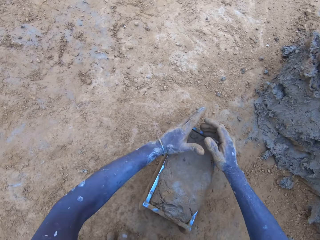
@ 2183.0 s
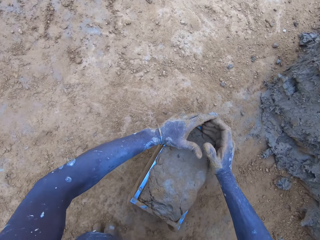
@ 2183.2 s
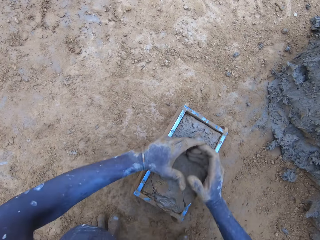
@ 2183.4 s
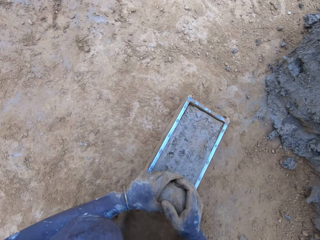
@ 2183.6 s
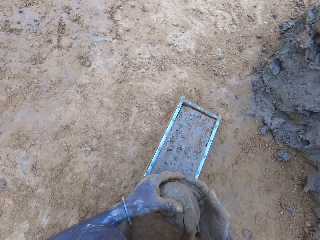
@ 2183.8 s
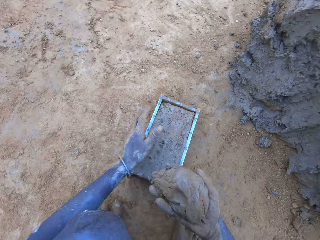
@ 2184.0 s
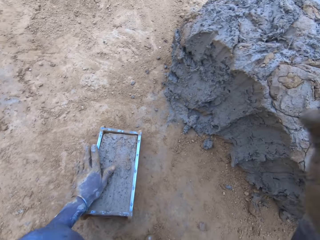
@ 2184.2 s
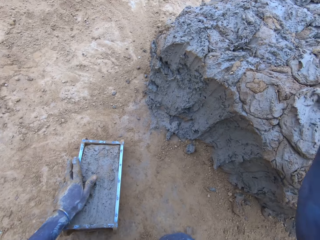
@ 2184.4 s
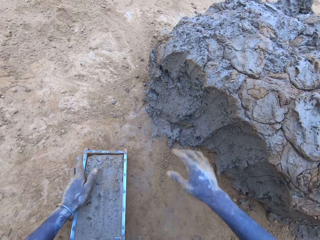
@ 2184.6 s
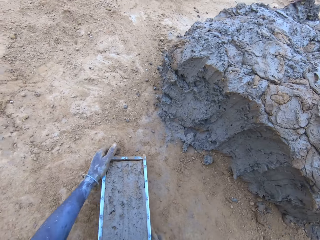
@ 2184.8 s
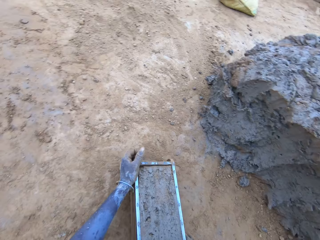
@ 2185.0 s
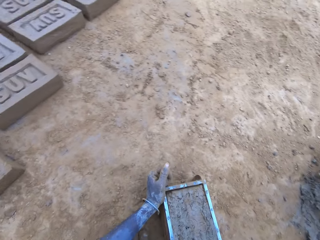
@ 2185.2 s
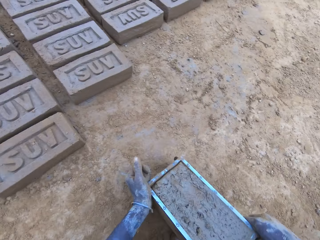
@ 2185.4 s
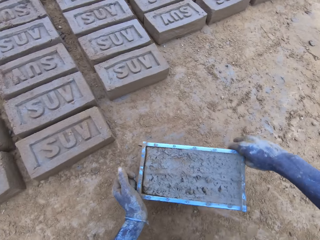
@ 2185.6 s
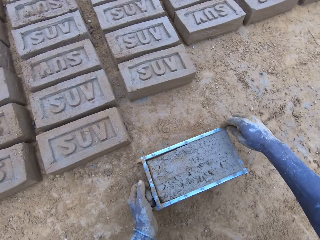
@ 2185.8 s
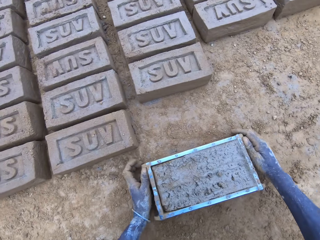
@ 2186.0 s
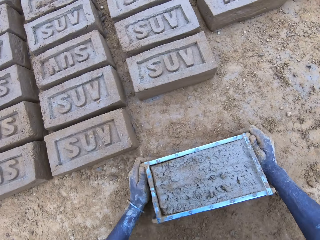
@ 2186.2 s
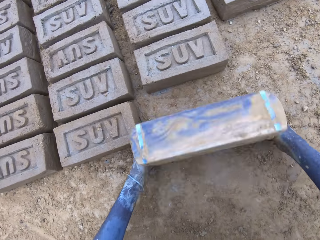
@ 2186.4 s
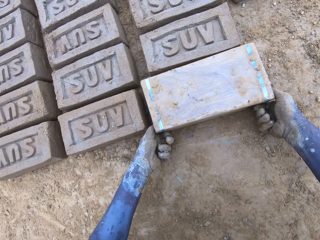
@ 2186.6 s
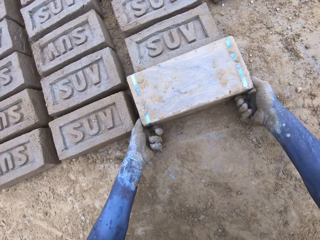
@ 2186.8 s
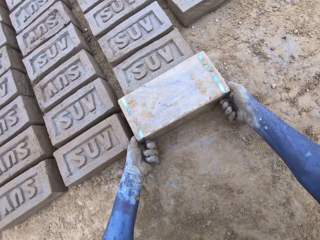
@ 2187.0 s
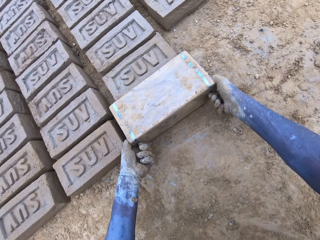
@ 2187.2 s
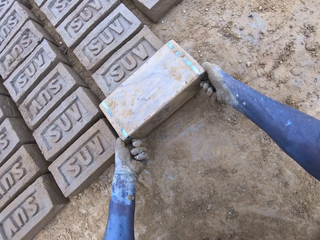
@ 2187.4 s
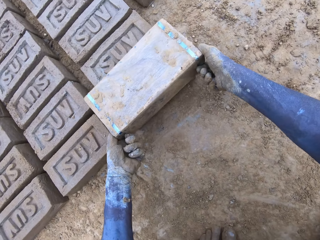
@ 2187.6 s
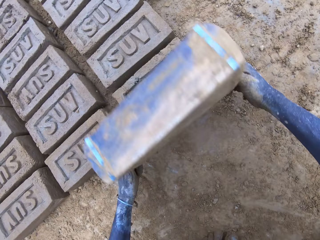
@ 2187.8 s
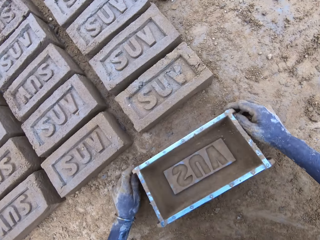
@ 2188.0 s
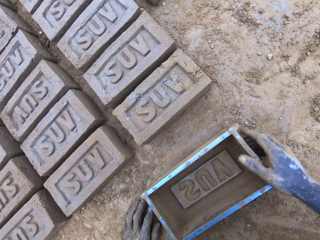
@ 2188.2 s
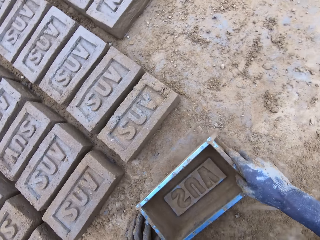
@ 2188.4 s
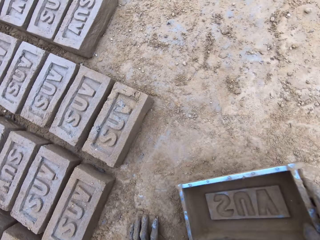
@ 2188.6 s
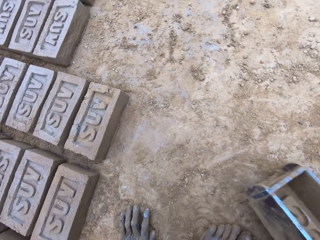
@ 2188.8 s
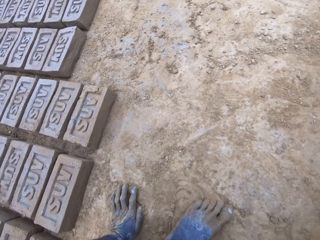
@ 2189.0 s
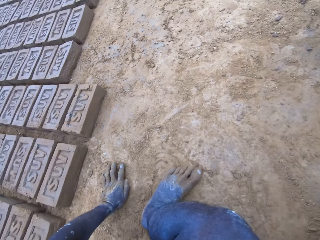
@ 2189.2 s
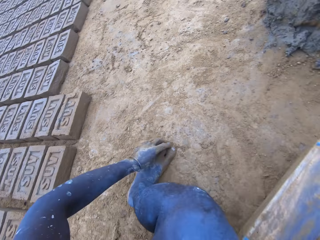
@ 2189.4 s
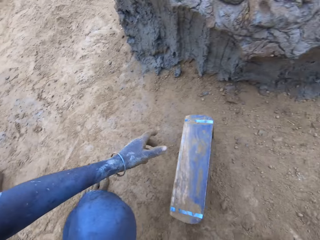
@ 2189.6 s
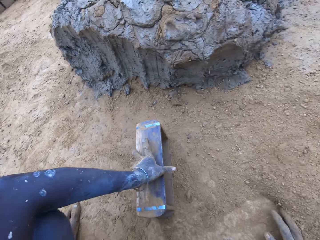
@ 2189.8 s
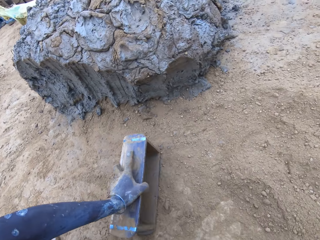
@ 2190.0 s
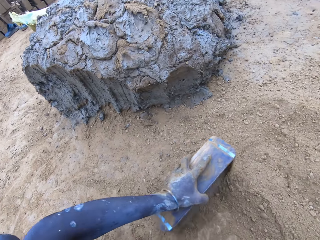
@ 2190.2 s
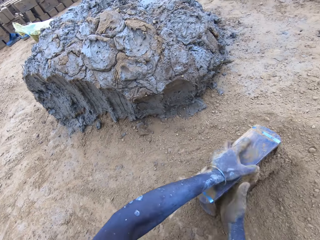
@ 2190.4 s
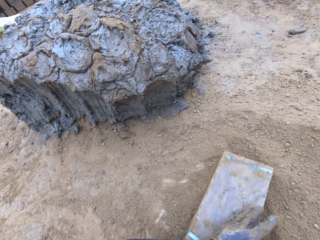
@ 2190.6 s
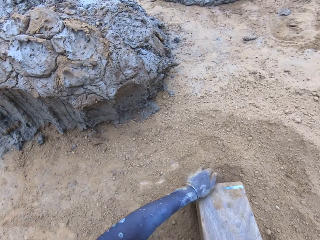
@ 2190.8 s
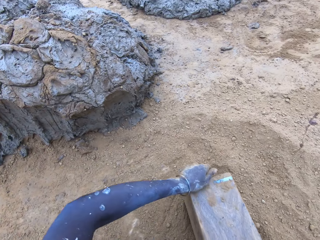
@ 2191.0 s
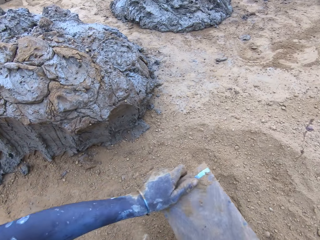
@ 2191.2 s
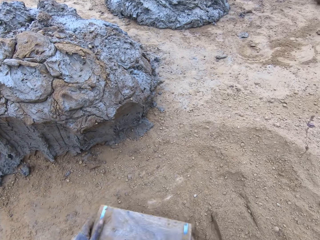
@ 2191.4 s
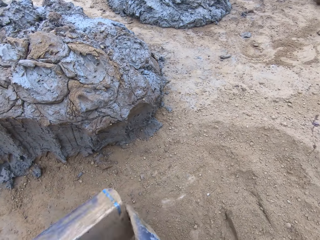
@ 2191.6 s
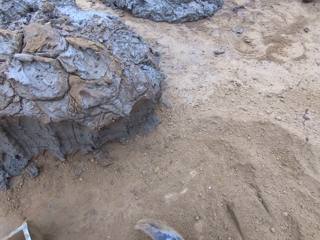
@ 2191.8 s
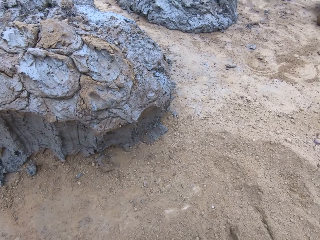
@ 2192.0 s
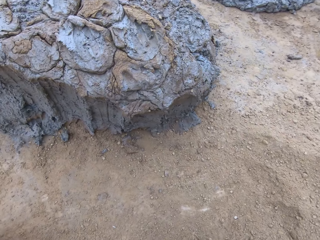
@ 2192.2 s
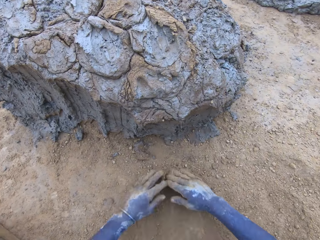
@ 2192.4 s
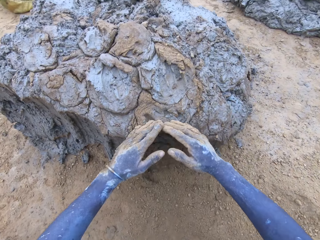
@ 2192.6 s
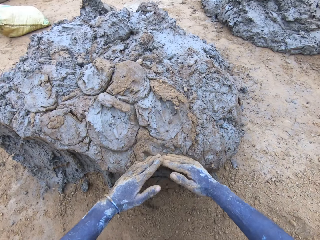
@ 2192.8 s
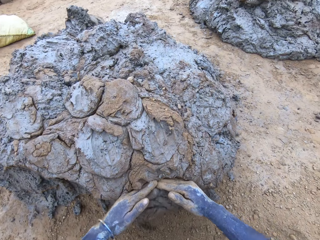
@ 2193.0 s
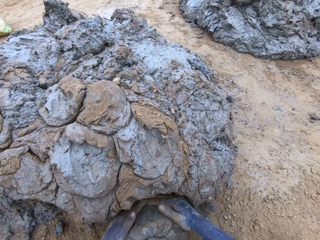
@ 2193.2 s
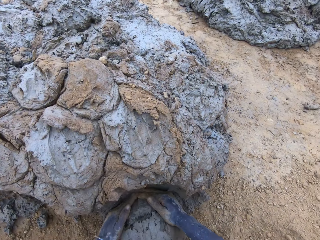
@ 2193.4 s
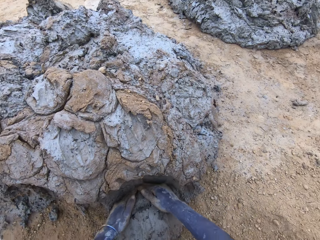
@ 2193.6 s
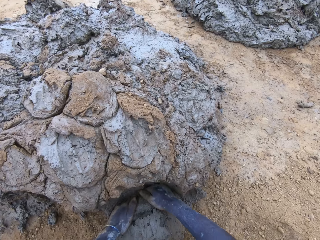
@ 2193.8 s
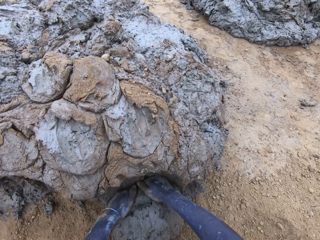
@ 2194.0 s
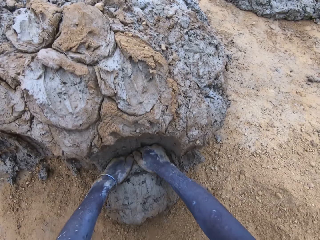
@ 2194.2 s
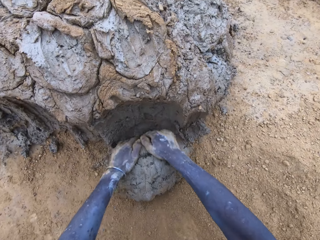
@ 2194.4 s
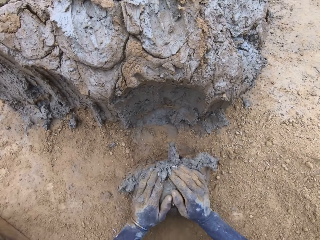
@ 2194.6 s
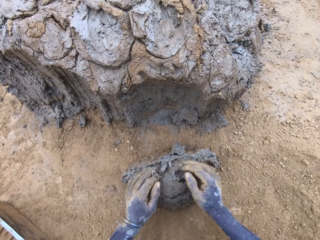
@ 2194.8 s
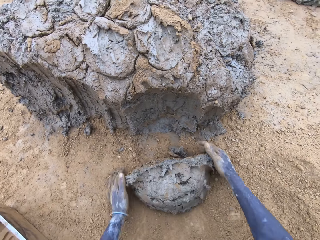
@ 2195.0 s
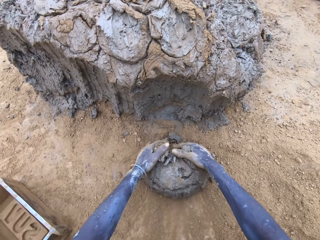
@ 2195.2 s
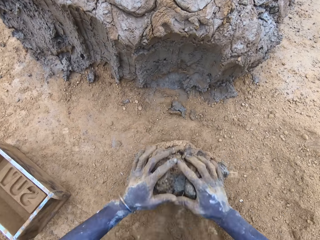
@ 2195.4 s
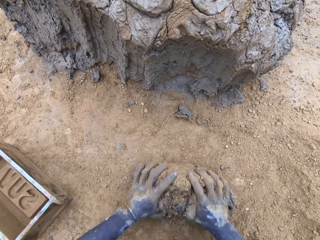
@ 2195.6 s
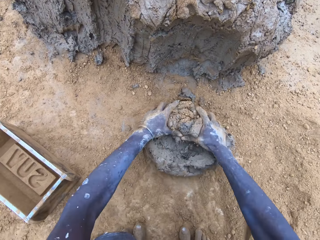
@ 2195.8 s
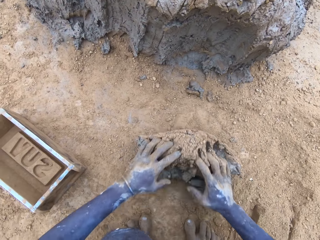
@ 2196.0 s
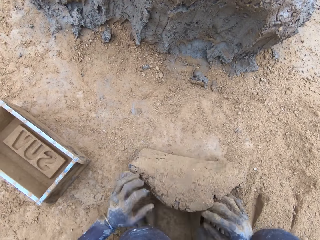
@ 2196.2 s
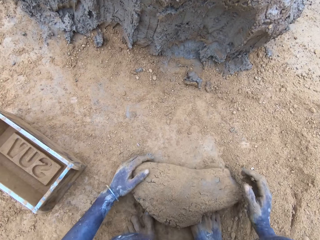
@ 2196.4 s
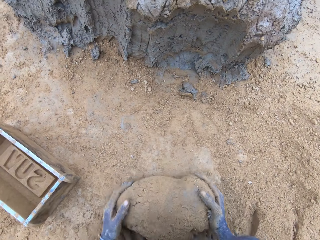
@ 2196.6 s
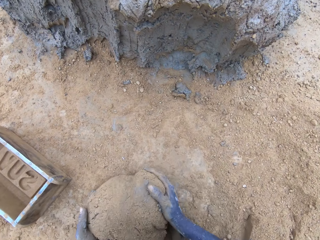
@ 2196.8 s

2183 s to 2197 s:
The camera wearer scoops the excess mud on the brickmould. They throw the mud on the pile of mud. They pour the mud in the brickmould on the ground. They put soil in the brickmould. They pour the soil from the brickmould. They scoop mud.

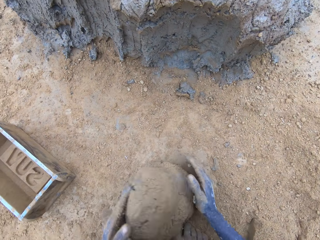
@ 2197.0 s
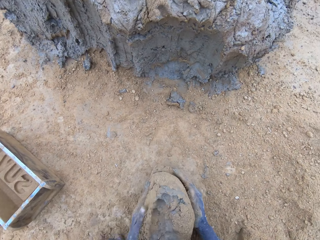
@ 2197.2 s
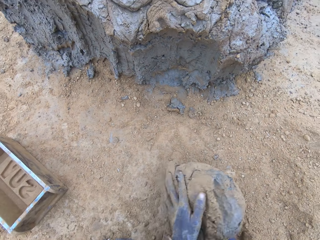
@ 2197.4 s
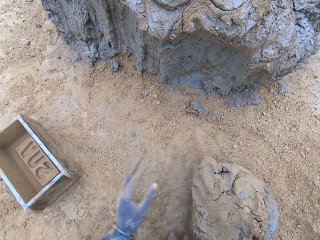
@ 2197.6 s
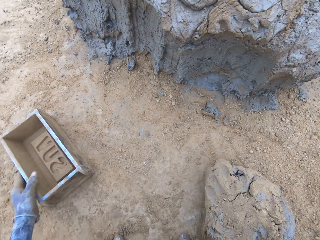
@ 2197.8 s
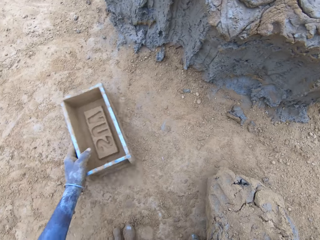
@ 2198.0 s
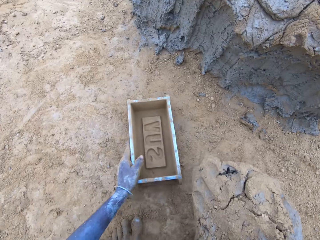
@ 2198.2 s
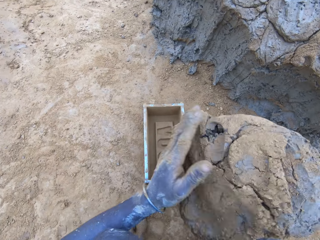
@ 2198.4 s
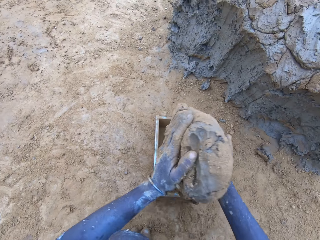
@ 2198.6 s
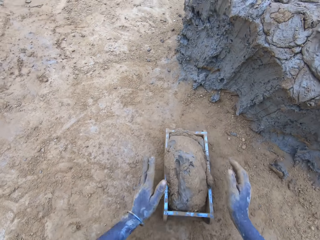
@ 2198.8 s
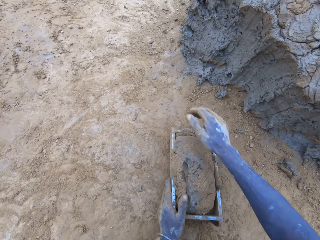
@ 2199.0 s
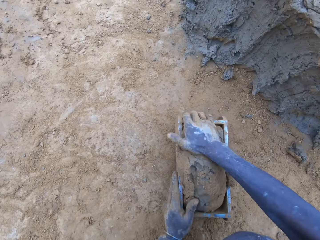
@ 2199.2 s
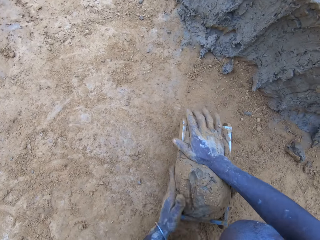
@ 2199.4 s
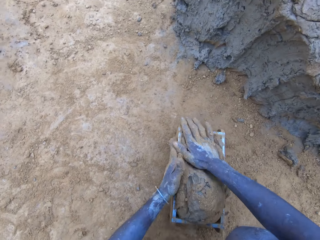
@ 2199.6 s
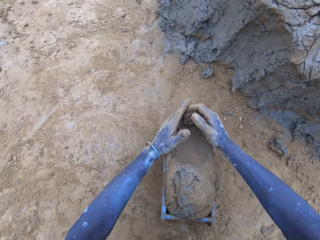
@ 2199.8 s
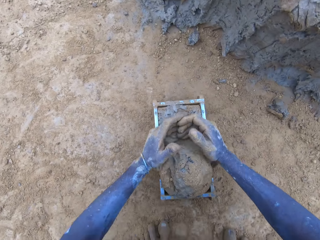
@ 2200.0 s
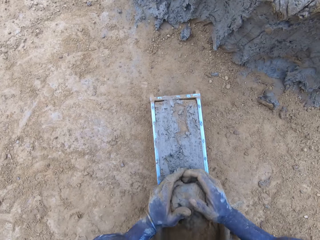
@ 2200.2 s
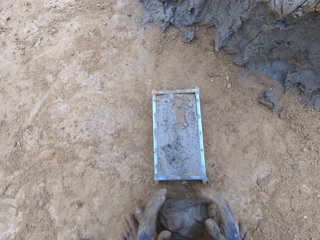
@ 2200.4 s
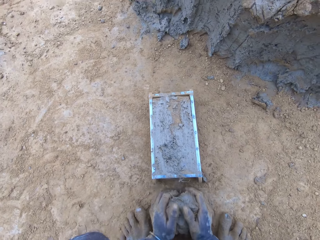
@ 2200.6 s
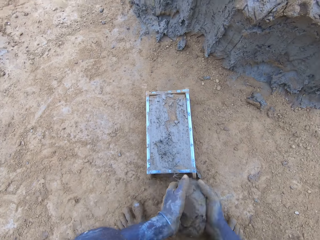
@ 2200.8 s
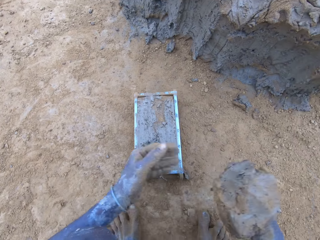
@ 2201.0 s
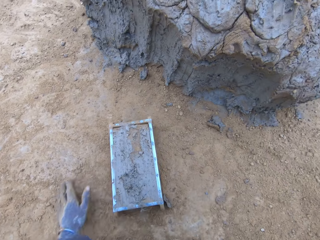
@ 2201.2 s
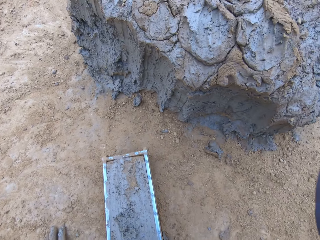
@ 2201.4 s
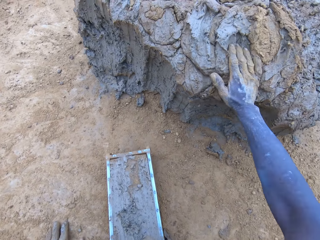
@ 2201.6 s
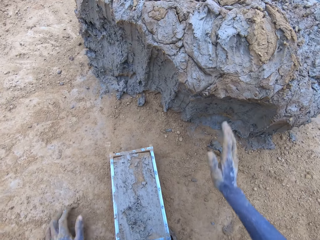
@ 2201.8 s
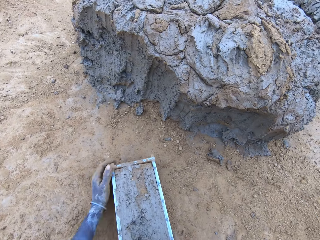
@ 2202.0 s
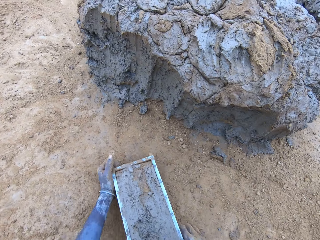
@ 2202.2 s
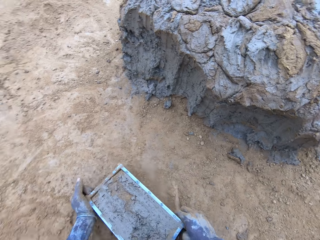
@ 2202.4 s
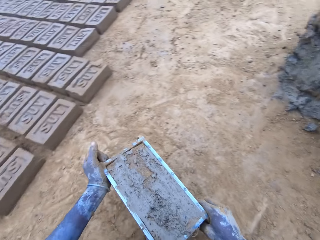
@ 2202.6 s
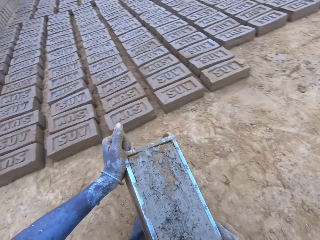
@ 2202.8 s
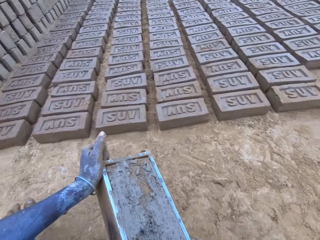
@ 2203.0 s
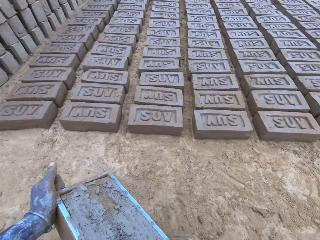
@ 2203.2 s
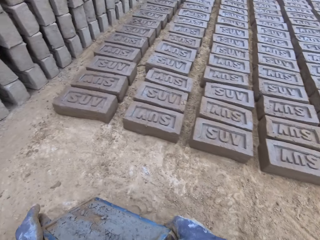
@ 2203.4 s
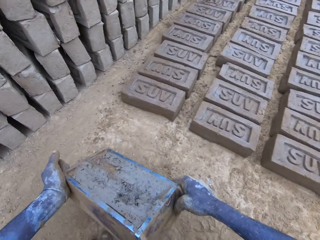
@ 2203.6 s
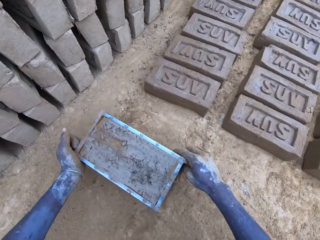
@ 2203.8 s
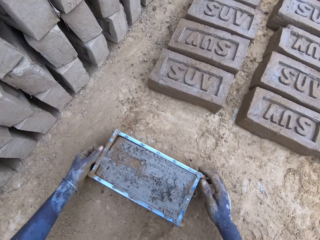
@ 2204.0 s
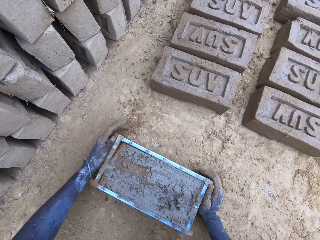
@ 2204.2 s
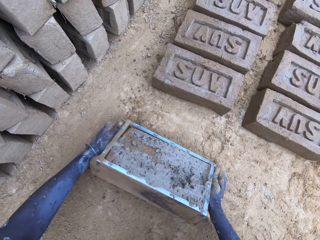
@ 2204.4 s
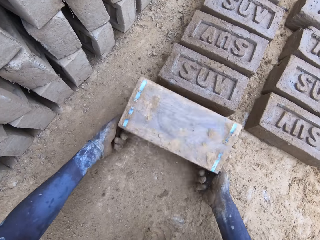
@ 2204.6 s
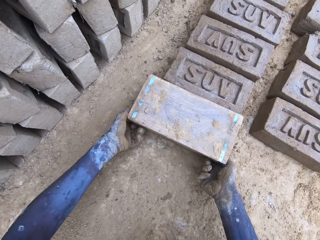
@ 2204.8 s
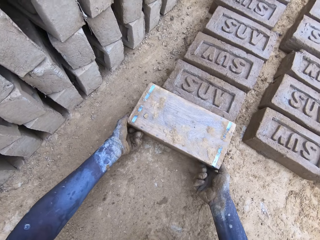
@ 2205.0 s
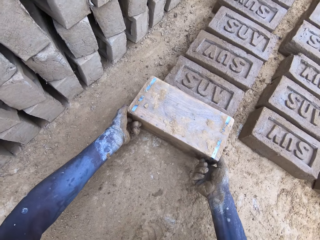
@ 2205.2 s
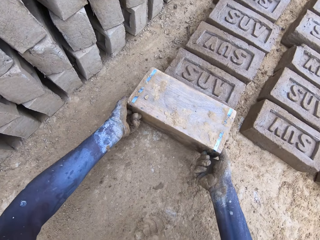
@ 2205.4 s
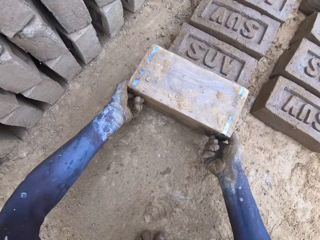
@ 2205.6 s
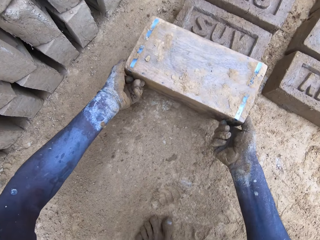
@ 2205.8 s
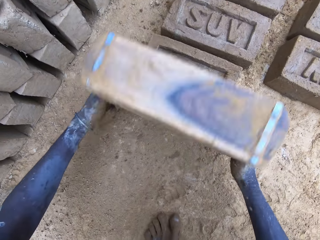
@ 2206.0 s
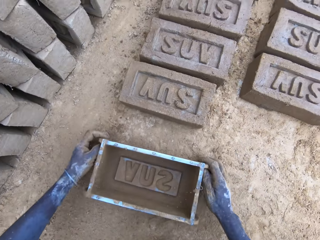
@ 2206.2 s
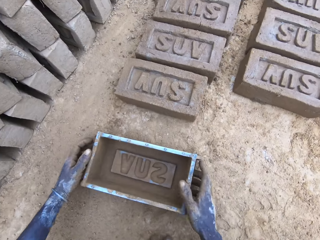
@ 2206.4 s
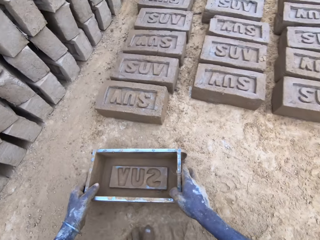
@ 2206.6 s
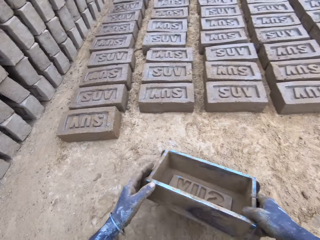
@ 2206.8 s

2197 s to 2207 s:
The camera wearer puts the mud in the brickmould. They scoop the excess mud on the brickmould. They throw the mud on the pile of mud. They pour the mud in the brickmould on the ground.
